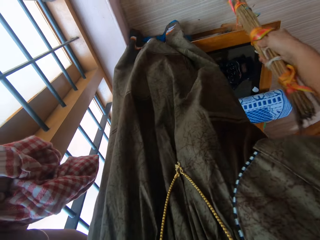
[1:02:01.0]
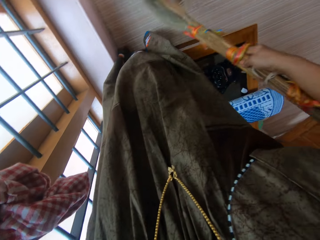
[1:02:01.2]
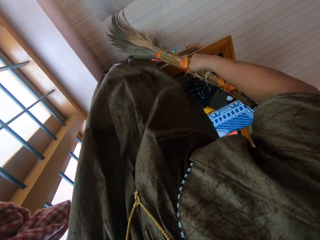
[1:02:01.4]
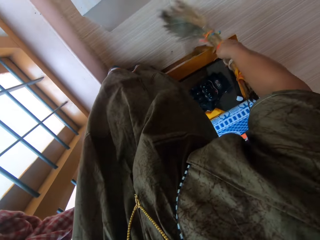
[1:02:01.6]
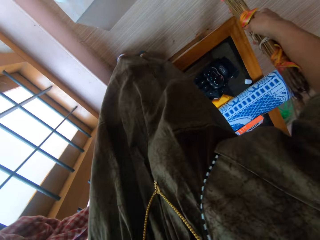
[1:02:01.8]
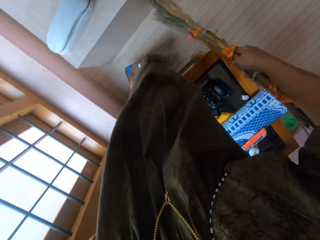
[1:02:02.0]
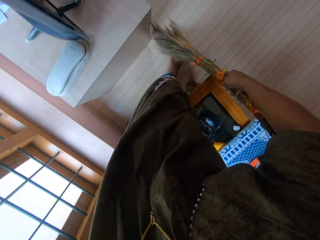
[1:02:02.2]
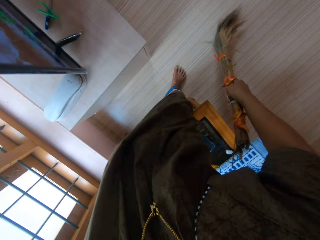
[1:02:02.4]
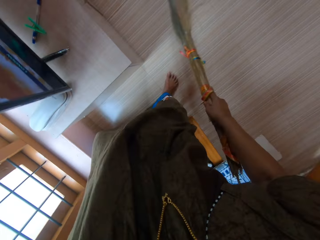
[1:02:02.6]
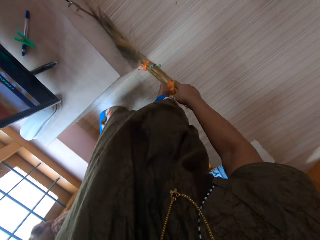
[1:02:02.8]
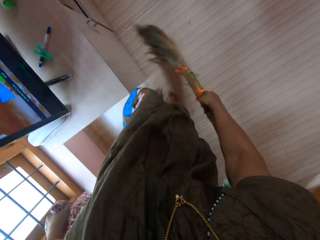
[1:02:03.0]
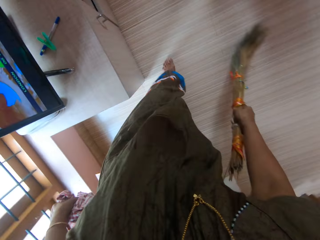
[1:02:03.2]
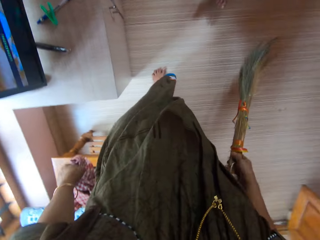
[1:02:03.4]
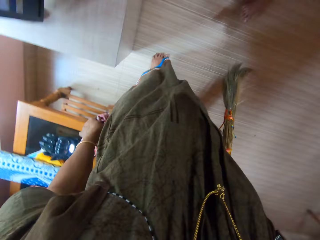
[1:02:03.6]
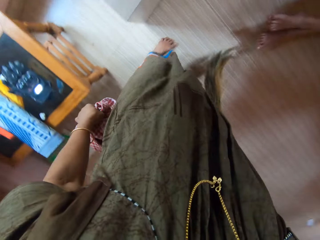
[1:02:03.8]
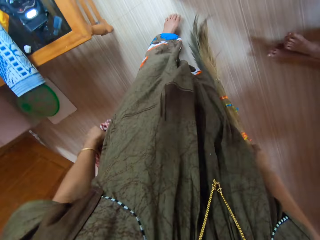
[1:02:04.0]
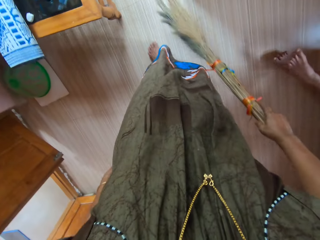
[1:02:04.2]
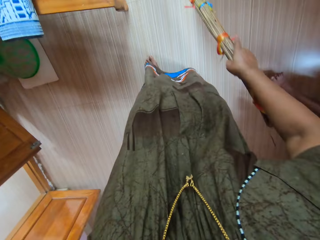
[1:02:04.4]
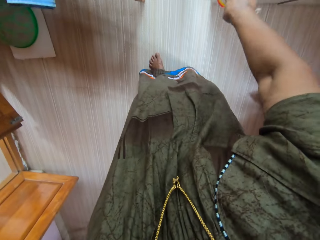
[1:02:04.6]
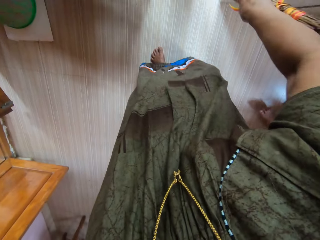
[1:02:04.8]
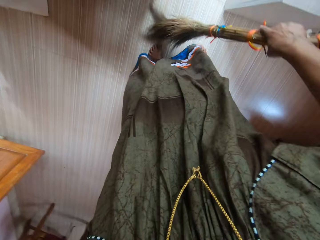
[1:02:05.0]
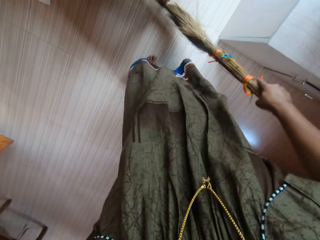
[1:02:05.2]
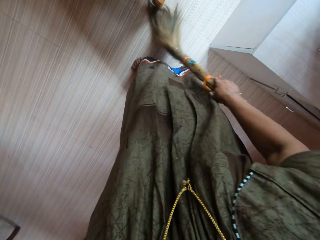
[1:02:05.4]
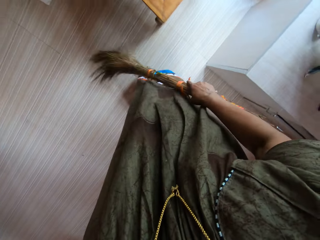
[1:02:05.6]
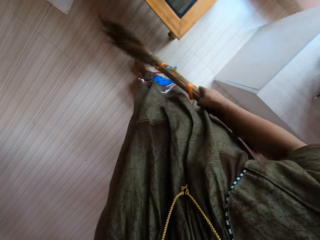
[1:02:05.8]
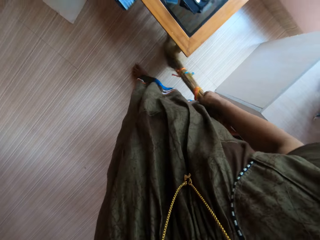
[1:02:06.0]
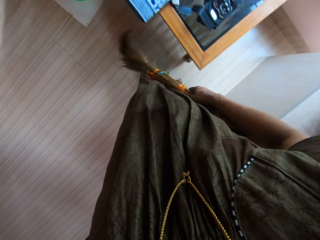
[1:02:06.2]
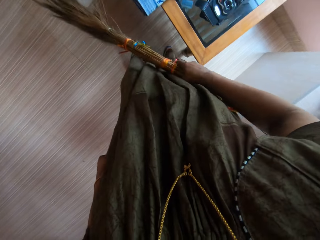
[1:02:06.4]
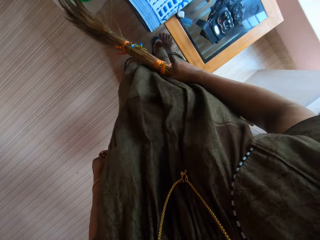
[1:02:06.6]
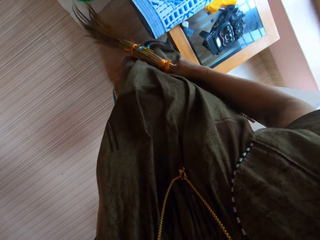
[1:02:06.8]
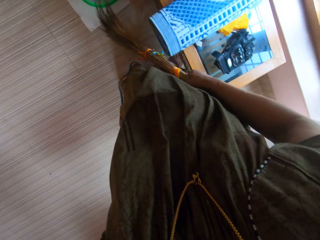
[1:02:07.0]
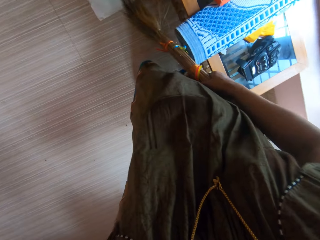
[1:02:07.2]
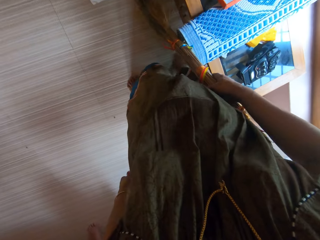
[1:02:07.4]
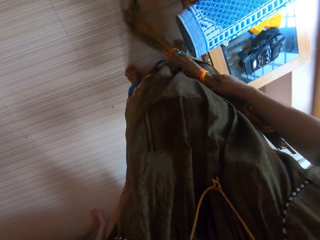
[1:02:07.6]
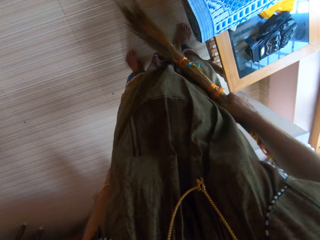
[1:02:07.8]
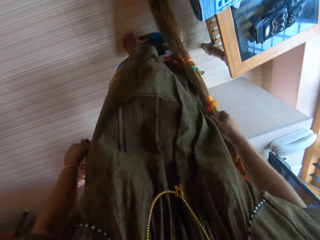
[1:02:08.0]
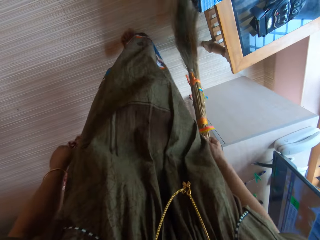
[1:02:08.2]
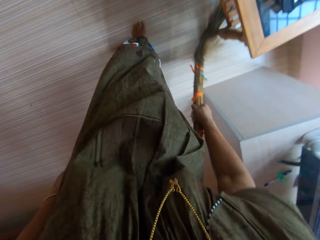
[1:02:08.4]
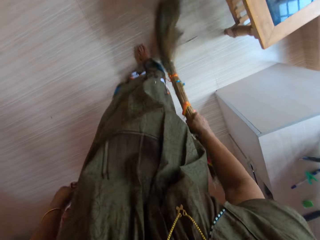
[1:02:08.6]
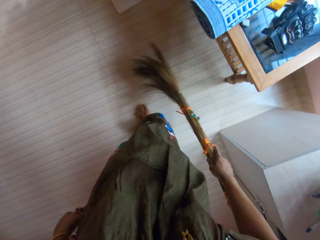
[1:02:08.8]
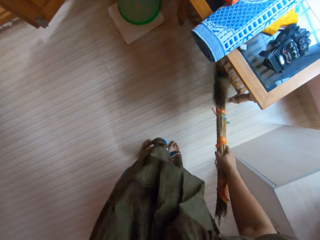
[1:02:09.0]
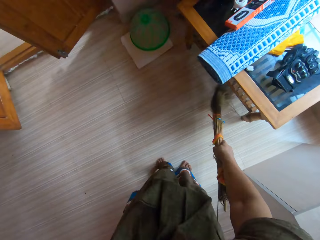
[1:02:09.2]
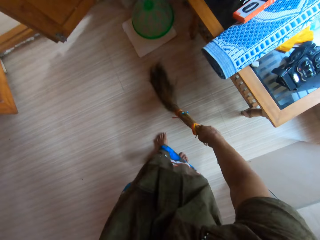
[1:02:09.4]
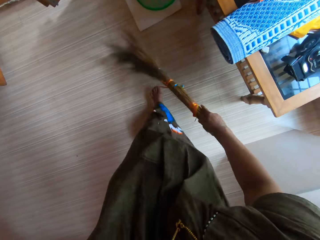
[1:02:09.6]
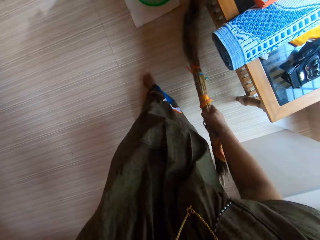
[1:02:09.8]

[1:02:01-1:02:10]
A woman sits in the room. The camera wearer sweeps the floor with a broom.

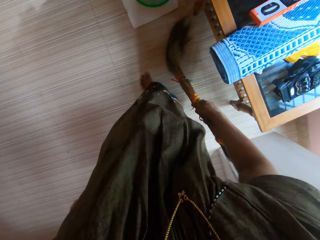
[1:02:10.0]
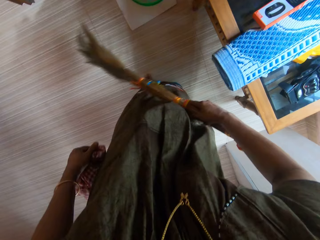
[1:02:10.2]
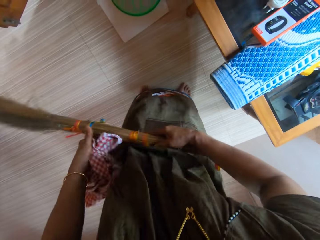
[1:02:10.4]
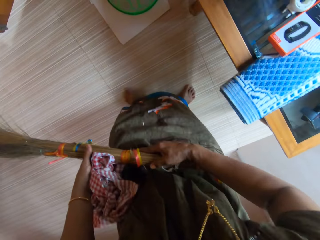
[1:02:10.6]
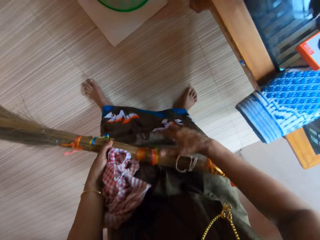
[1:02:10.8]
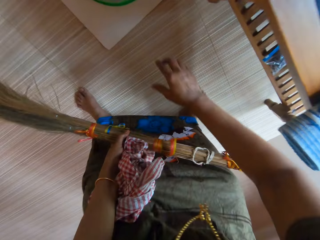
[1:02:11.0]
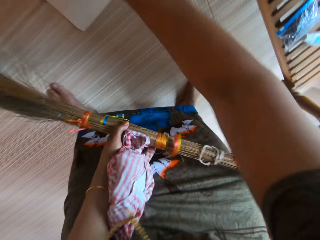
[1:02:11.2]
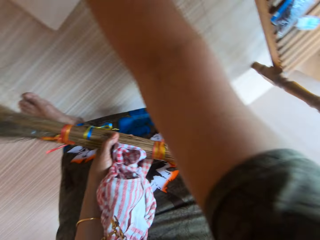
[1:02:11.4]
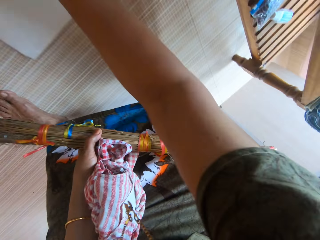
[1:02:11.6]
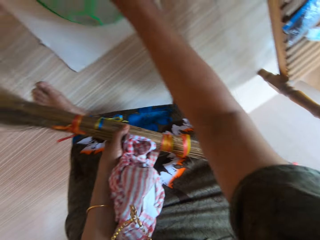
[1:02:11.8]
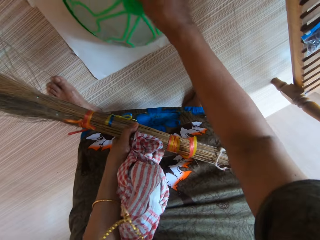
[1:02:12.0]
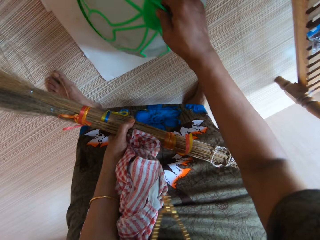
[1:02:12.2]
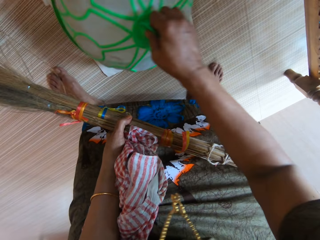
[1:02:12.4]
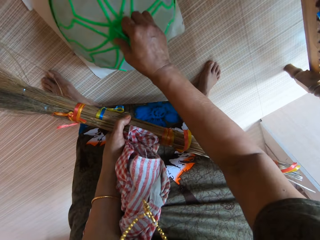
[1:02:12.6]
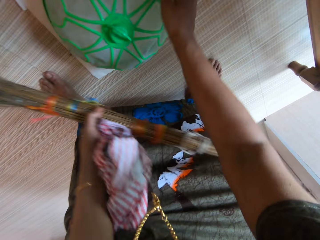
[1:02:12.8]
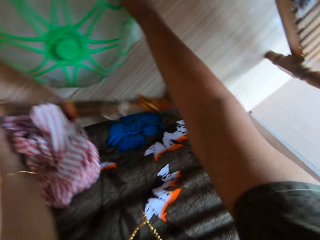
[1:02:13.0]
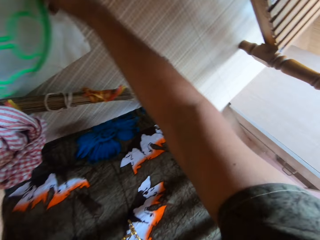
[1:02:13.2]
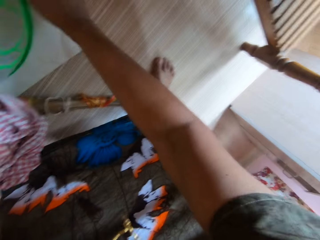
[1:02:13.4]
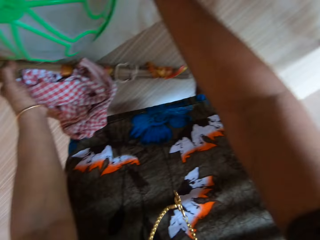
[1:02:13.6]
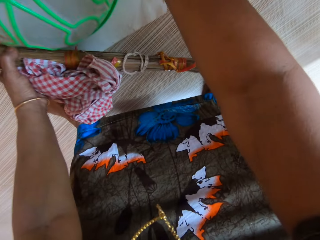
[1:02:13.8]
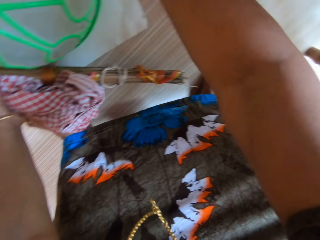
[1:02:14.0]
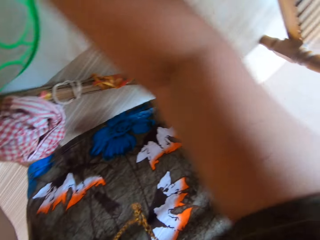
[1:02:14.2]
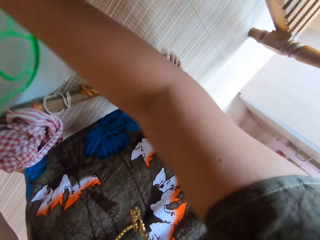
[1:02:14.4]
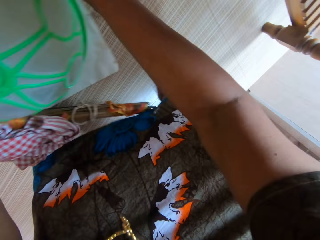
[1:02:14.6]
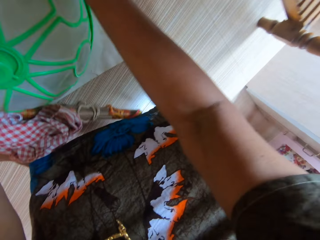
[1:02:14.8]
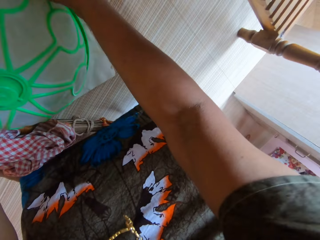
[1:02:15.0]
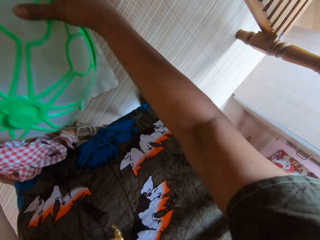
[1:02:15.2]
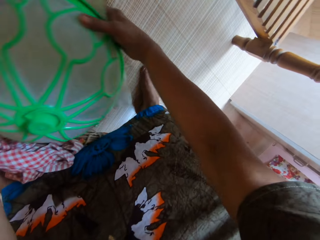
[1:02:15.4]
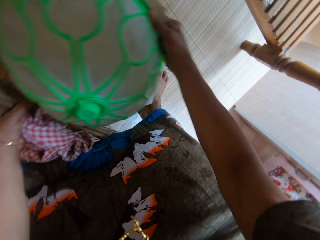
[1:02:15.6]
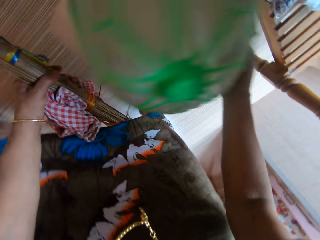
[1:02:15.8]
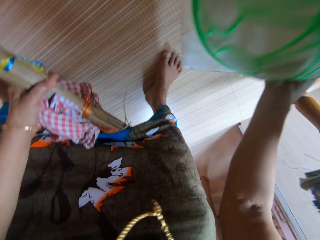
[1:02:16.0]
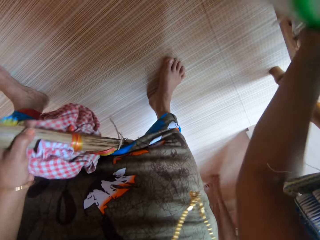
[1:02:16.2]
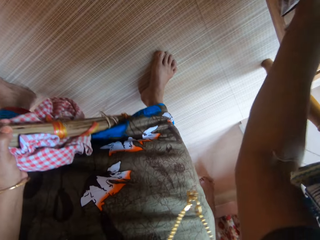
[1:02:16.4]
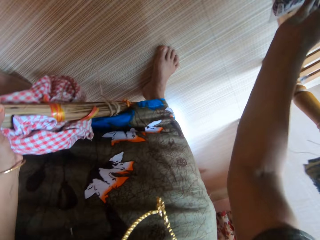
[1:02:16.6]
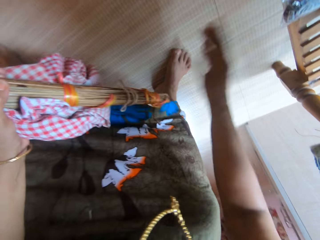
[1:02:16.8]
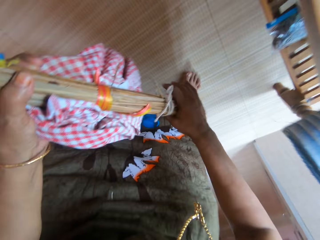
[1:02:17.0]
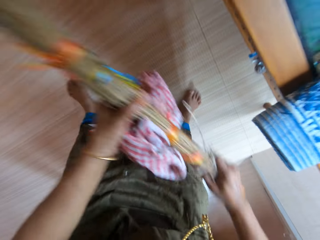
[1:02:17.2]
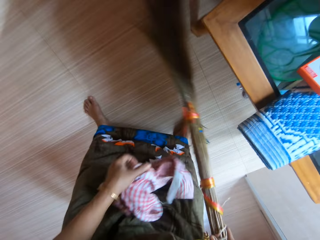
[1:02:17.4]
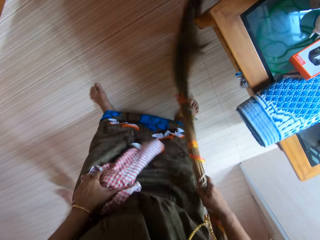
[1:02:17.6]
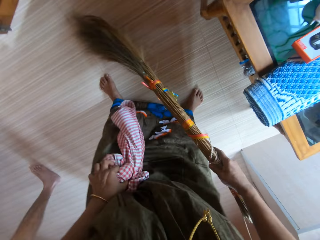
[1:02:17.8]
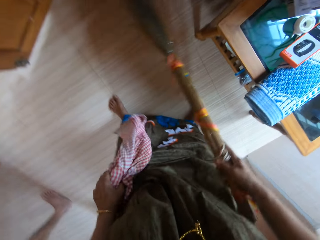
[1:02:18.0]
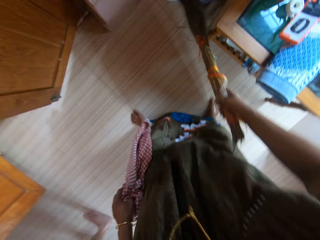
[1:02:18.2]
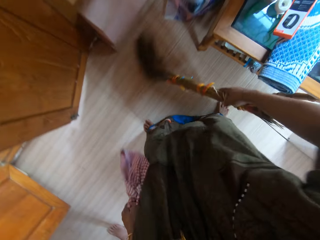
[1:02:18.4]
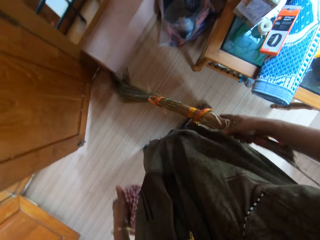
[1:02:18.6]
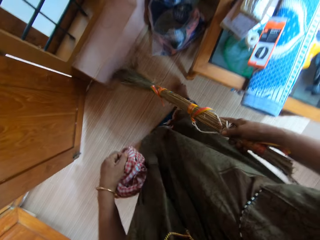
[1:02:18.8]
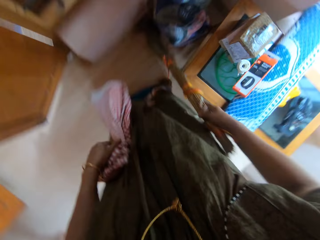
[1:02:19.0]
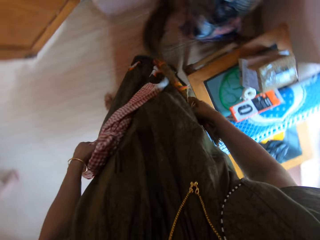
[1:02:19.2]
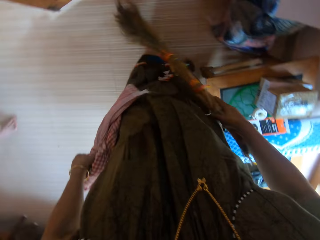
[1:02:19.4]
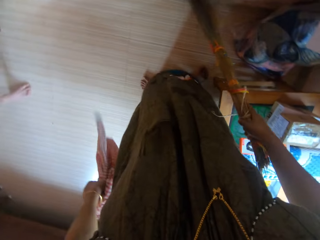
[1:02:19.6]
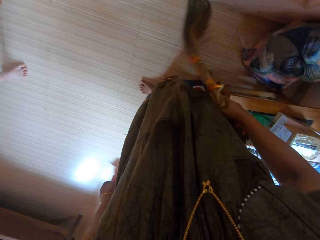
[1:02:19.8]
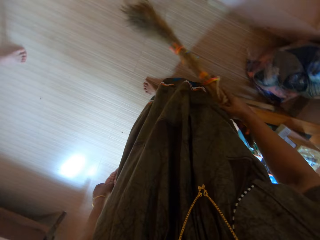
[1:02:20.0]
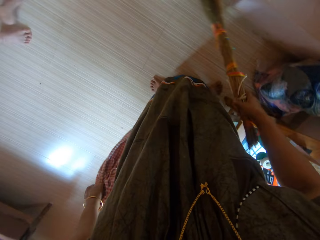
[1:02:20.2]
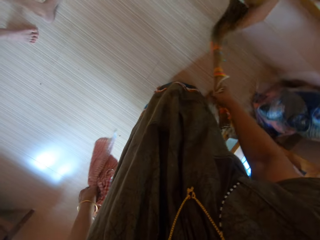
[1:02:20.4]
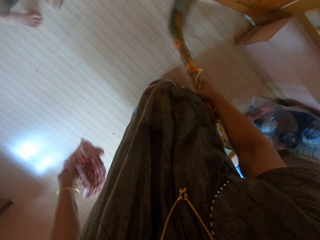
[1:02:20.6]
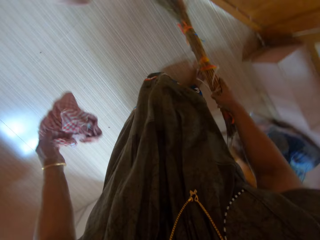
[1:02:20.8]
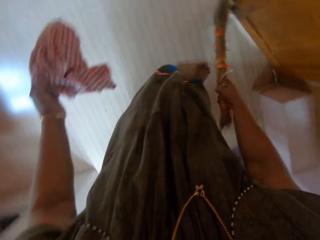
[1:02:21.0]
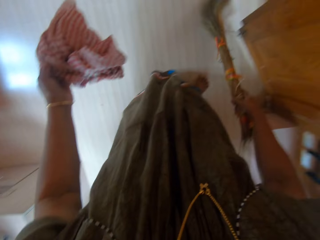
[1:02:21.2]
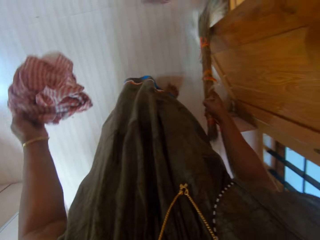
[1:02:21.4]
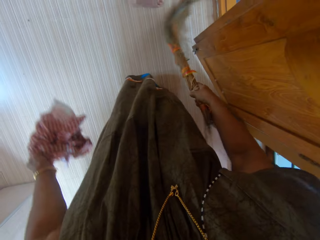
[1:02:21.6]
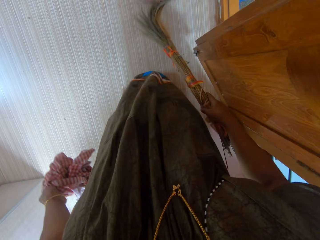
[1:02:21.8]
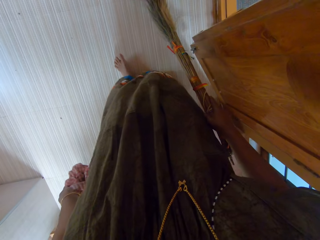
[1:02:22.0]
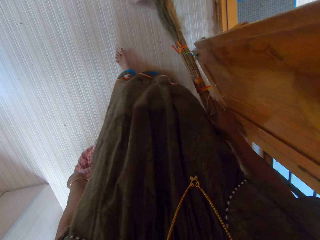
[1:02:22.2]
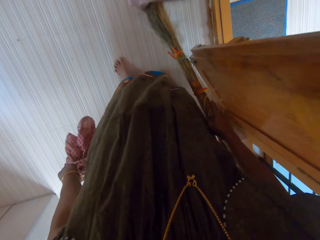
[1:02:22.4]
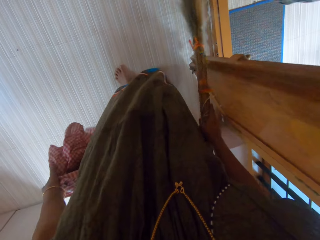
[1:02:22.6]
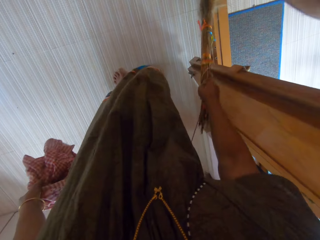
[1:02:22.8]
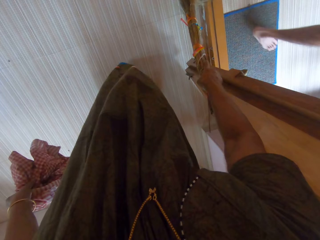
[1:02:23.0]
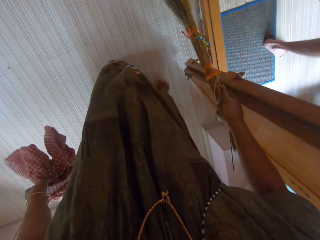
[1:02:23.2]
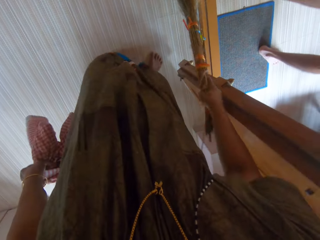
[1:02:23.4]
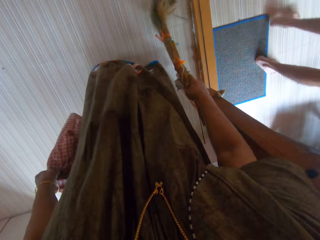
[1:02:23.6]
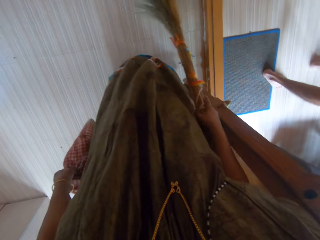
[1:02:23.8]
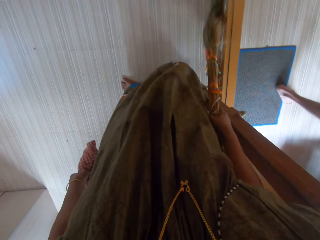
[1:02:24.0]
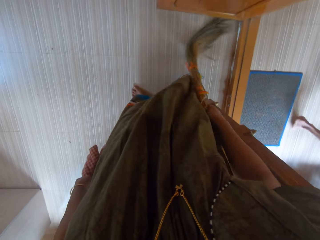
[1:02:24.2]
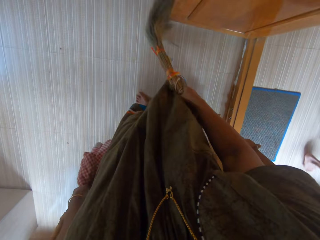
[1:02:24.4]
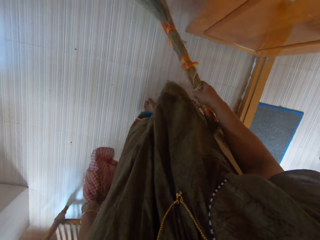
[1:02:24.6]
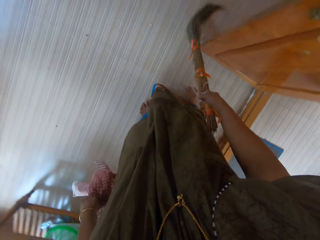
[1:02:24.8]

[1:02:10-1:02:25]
The camera wearer passes the broom to her left hand from her right hand. She holds the broom with her left hand. She adjusts a rubber sieve or plastic bowl on the floor with her right hand. She picks up the plastic bowl and a paper from the floor. She holds the rubber sieve with both hands. She puts the rubber sieve and the paper under the table using her right hand. She passes the broom from her left hand to her right hand. She sweeps the floor with the broom. A woman walks around the room.
